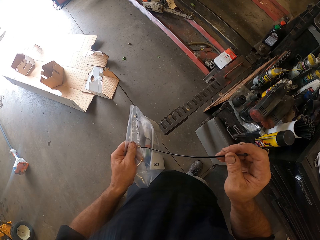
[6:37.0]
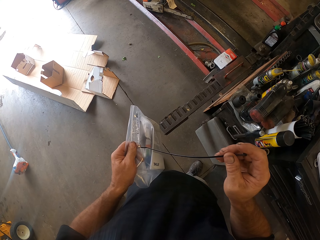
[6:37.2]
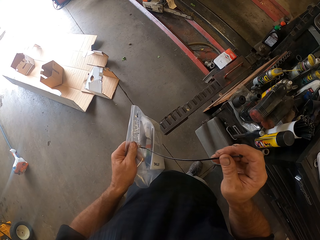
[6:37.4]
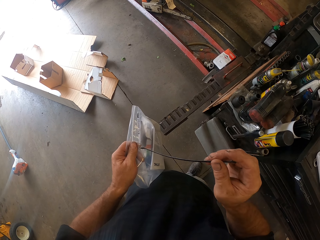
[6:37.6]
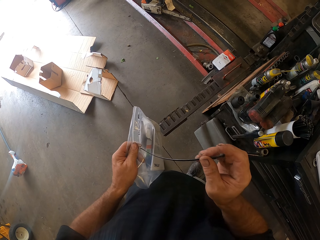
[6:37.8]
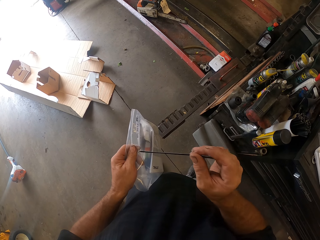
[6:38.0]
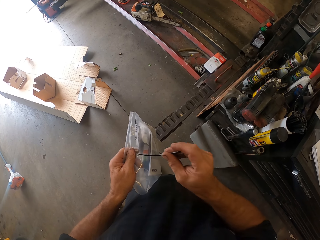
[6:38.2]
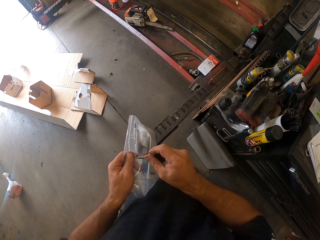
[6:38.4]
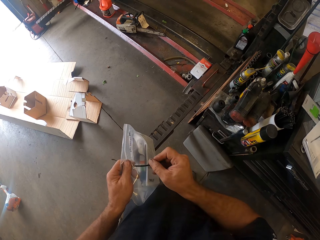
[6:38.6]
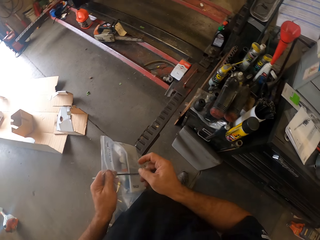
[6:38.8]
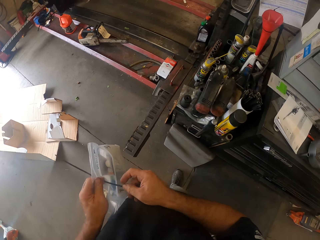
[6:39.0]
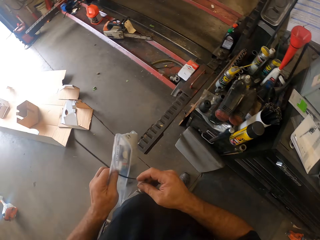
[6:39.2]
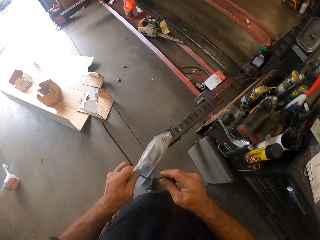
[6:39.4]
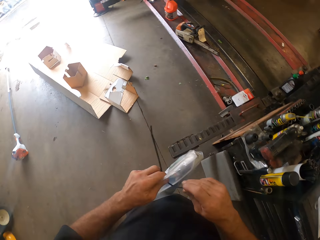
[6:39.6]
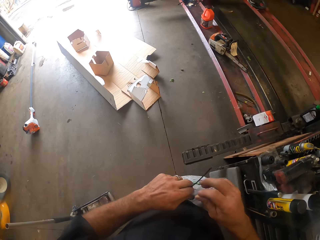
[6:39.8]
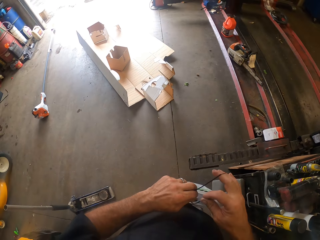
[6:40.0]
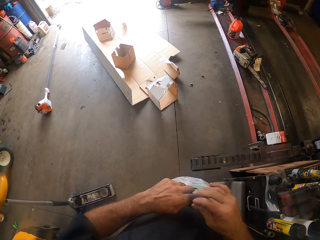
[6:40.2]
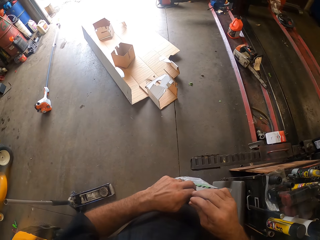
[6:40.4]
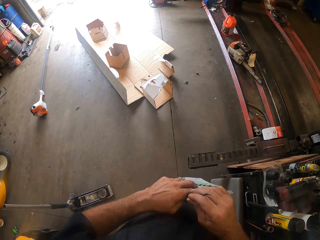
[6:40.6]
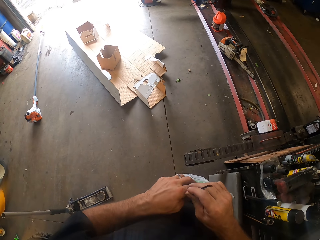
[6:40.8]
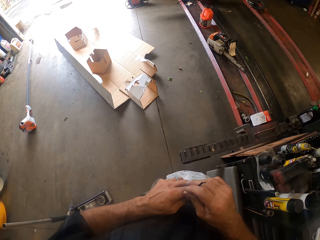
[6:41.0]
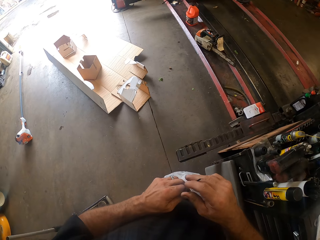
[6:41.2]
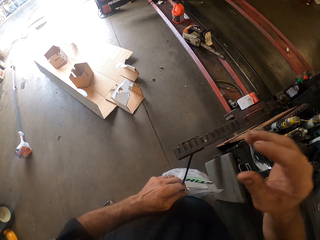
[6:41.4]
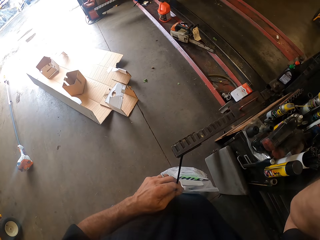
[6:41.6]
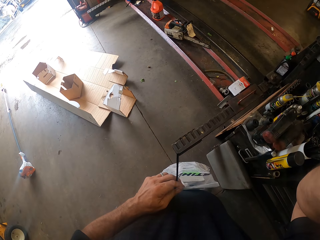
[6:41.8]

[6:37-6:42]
The camera wearer tightens the flexible rope with his hands. He raises his right hand.
